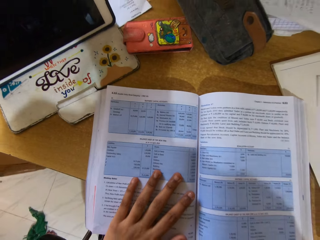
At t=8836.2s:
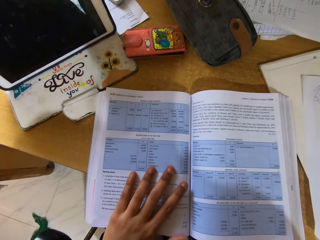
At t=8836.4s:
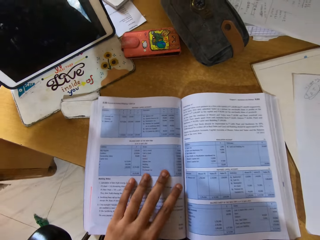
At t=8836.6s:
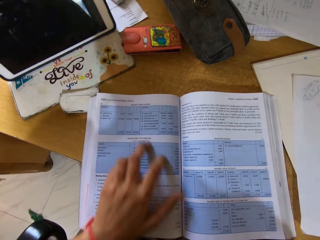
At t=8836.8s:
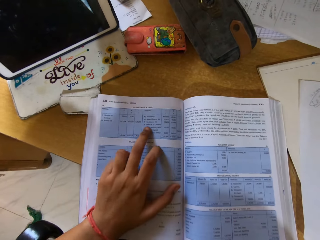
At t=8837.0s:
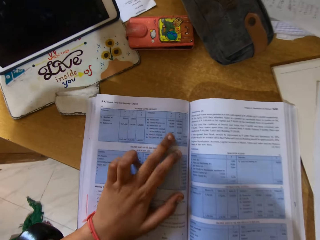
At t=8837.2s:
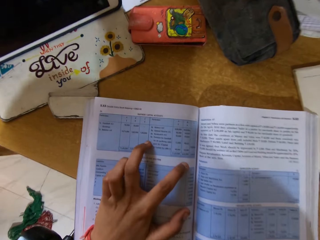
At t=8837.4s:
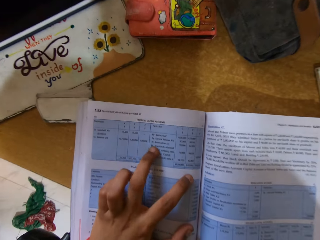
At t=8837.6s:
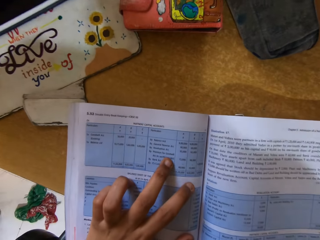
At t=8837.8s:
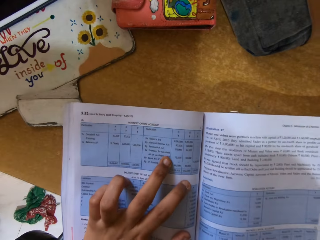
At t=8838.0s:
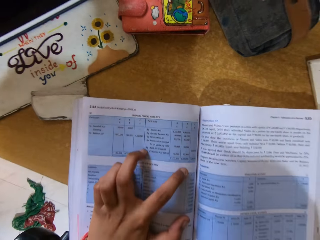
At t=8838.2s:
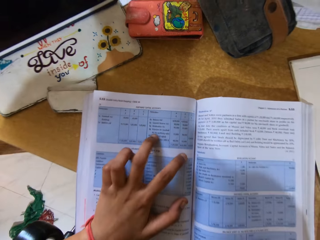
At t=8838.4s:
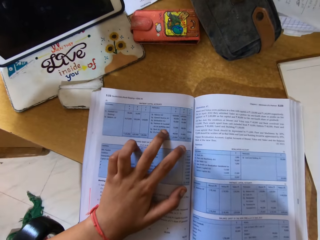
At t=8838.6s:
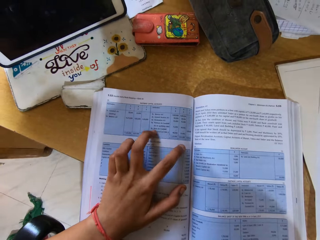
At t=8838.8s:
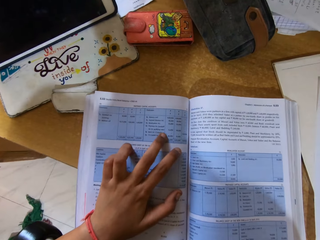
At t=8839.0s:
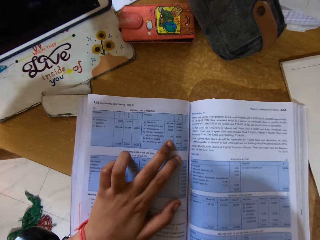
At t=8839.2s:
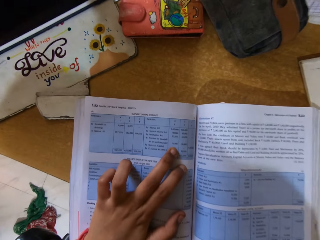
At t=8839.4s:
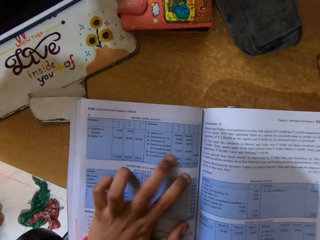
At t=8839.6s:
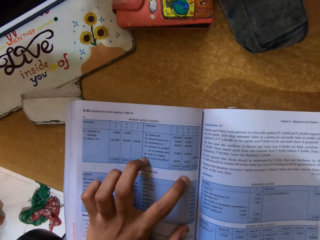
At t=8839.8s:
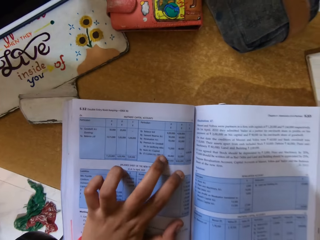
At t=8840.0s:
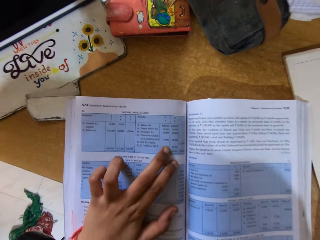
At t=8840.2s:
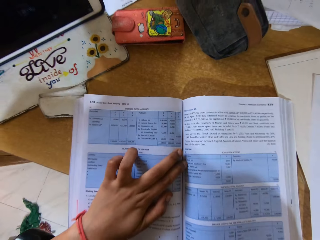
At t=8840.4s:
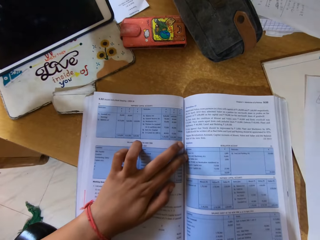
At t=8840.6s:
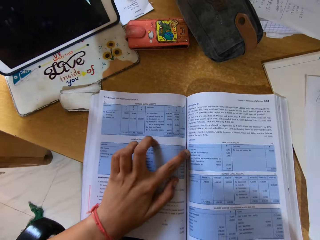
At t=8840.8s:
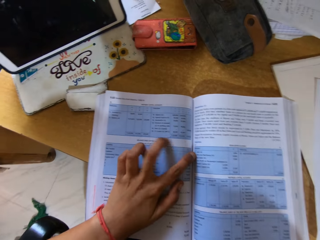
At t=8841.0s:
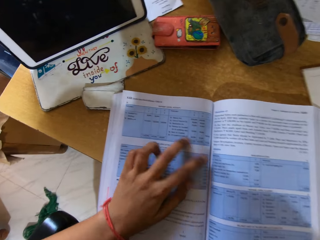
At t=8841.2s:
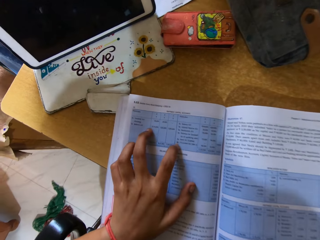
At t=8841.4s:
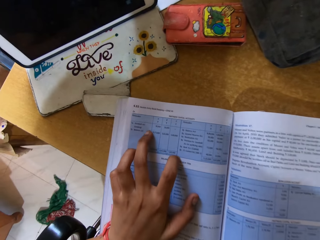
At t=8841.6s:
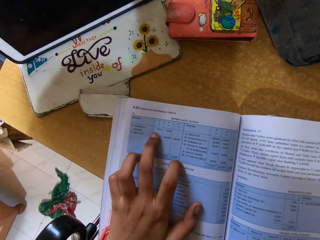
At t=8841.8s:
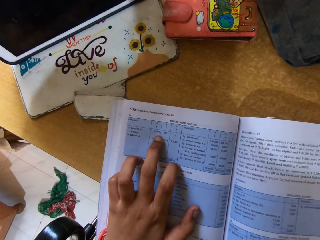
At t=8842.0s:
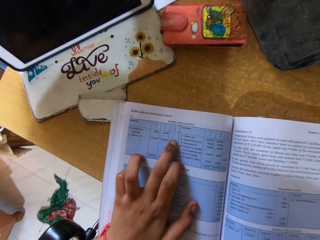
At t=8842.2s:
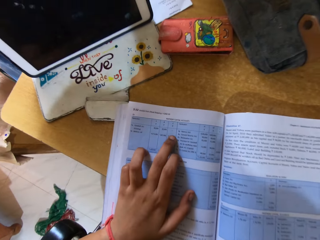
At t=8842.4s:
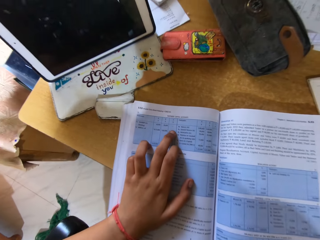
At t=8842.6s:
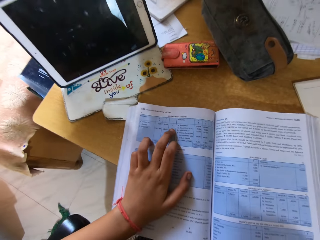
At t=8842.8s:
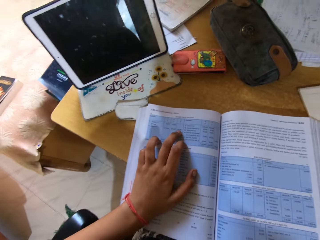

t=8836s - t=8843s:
The camera wearer reads the book. They move fingers in the book.

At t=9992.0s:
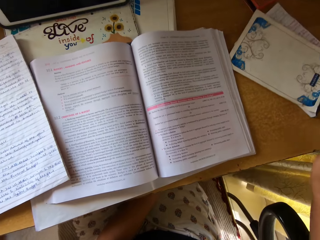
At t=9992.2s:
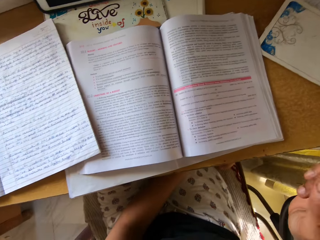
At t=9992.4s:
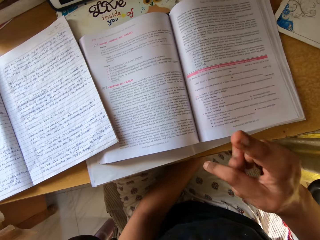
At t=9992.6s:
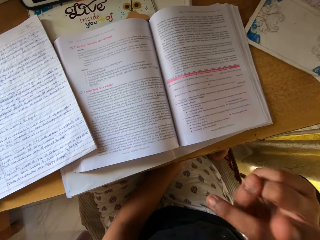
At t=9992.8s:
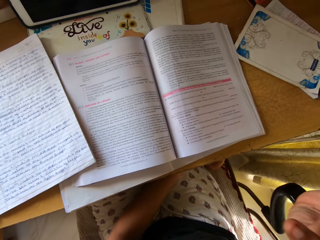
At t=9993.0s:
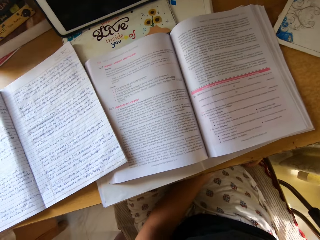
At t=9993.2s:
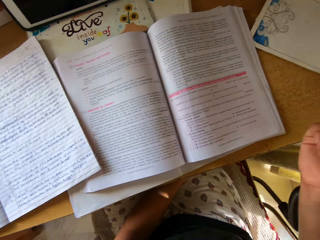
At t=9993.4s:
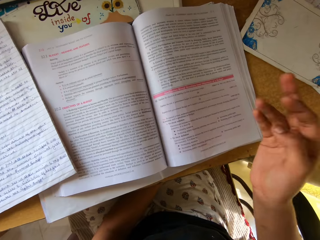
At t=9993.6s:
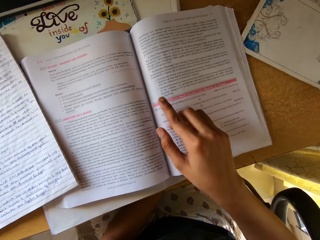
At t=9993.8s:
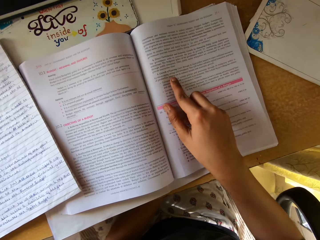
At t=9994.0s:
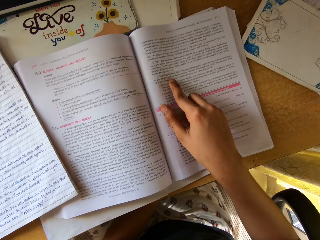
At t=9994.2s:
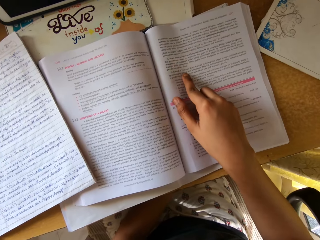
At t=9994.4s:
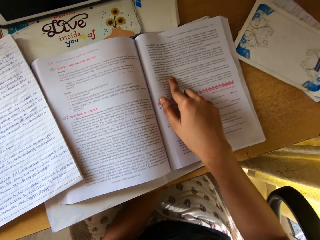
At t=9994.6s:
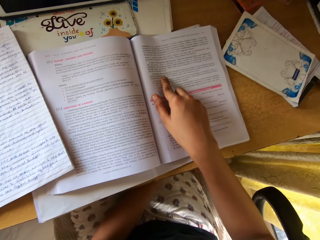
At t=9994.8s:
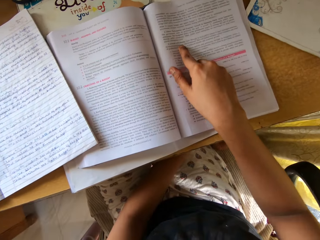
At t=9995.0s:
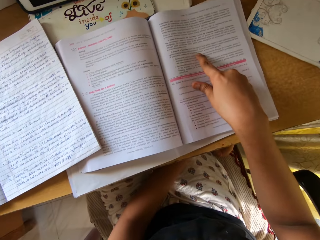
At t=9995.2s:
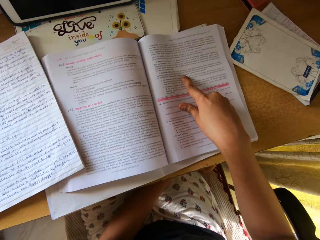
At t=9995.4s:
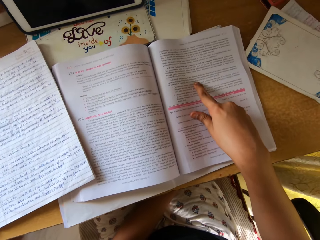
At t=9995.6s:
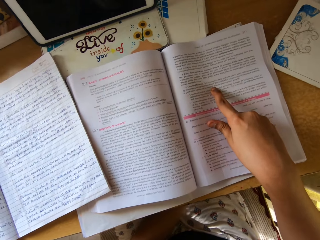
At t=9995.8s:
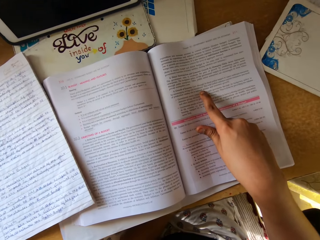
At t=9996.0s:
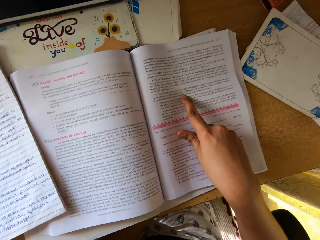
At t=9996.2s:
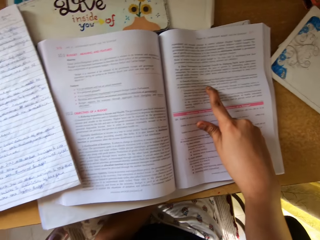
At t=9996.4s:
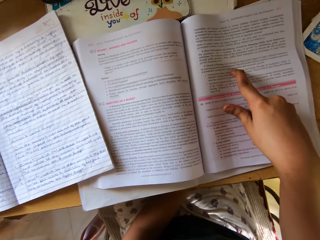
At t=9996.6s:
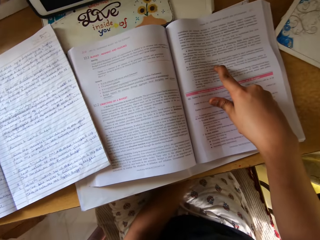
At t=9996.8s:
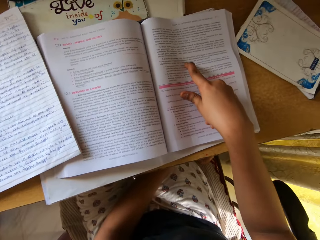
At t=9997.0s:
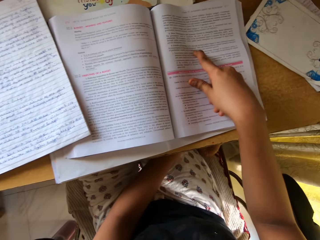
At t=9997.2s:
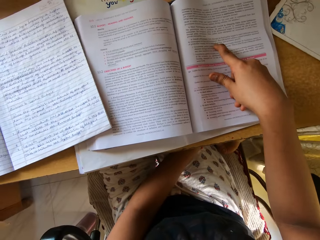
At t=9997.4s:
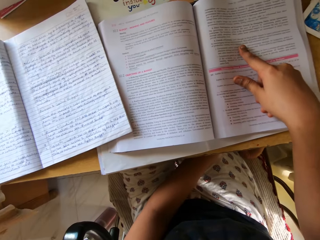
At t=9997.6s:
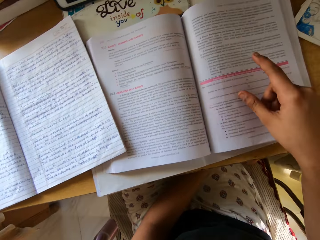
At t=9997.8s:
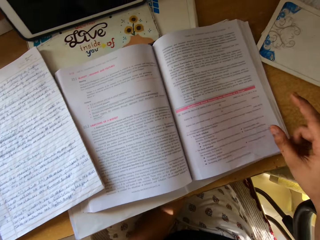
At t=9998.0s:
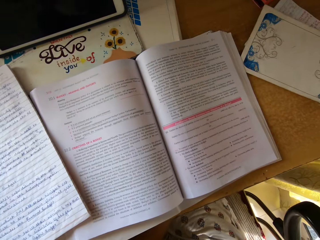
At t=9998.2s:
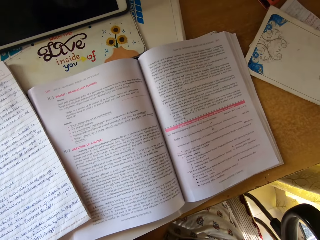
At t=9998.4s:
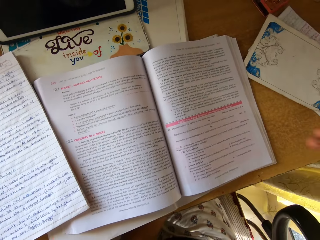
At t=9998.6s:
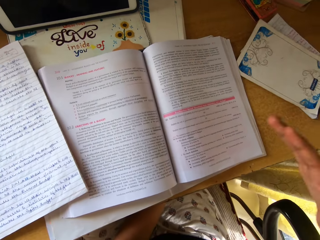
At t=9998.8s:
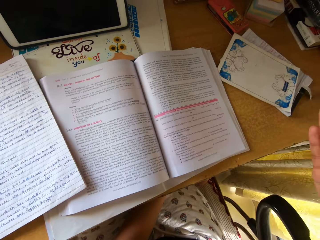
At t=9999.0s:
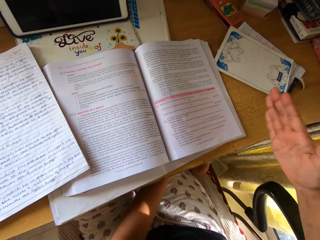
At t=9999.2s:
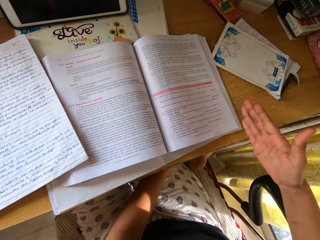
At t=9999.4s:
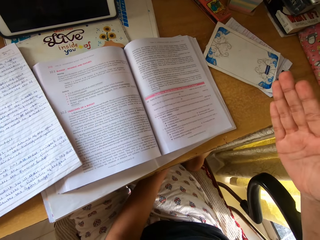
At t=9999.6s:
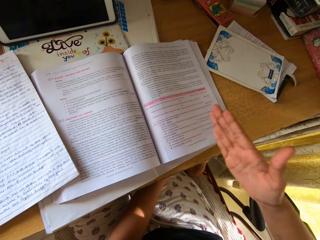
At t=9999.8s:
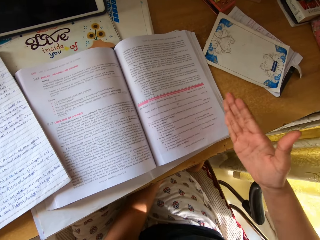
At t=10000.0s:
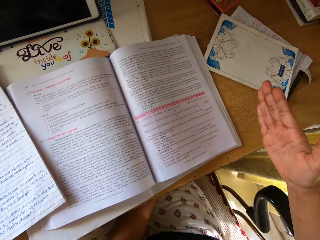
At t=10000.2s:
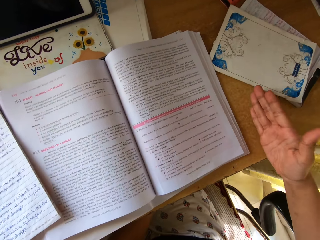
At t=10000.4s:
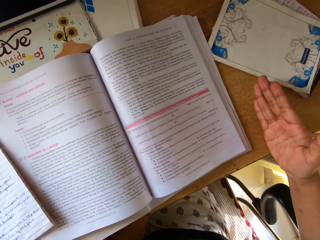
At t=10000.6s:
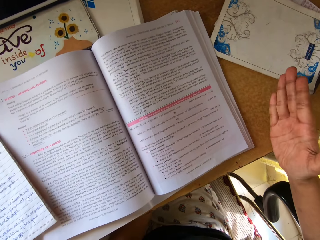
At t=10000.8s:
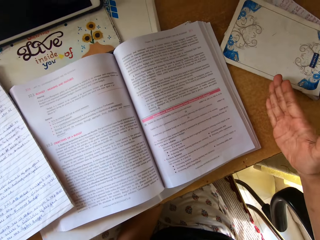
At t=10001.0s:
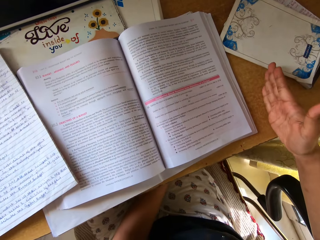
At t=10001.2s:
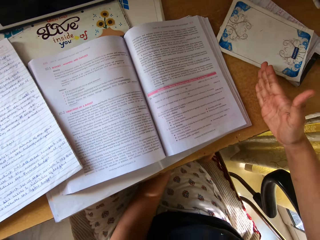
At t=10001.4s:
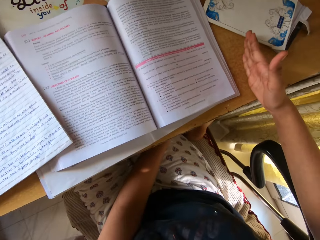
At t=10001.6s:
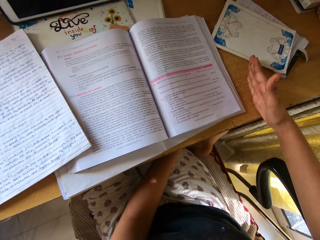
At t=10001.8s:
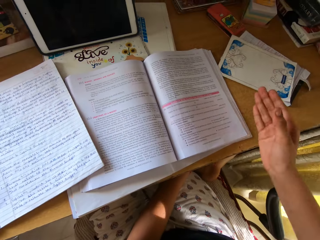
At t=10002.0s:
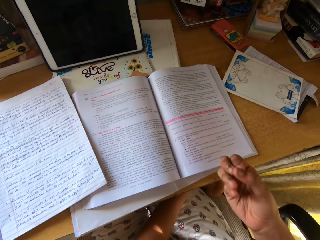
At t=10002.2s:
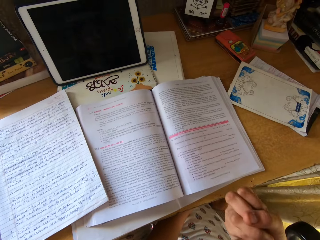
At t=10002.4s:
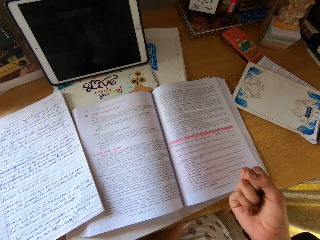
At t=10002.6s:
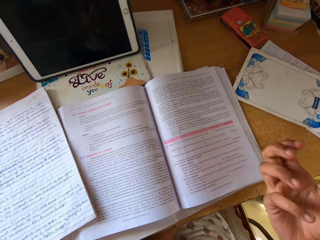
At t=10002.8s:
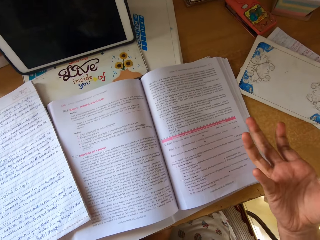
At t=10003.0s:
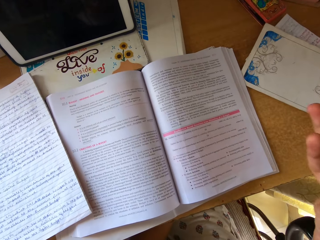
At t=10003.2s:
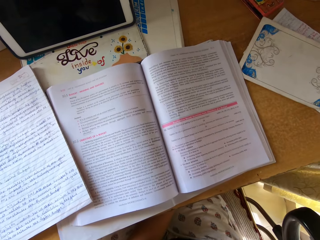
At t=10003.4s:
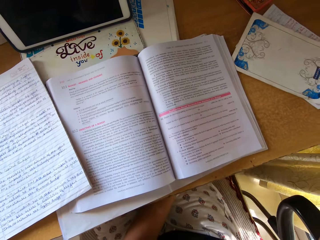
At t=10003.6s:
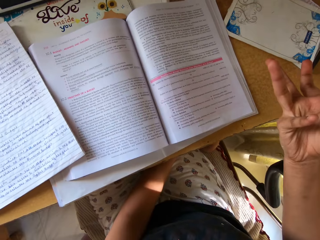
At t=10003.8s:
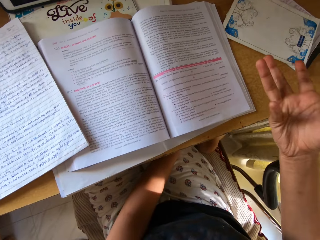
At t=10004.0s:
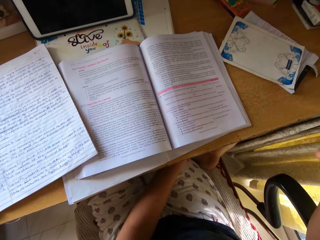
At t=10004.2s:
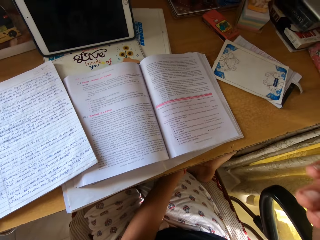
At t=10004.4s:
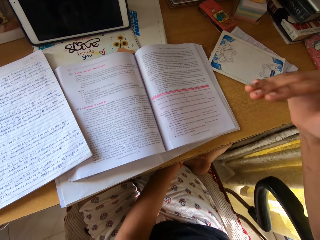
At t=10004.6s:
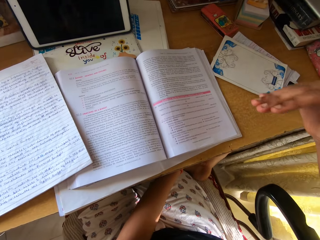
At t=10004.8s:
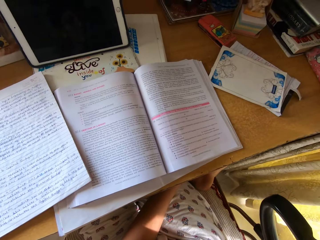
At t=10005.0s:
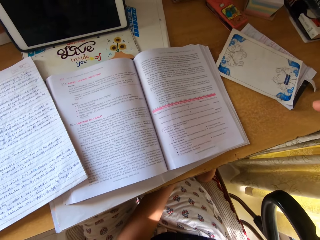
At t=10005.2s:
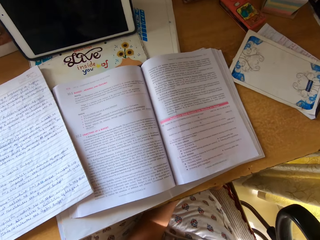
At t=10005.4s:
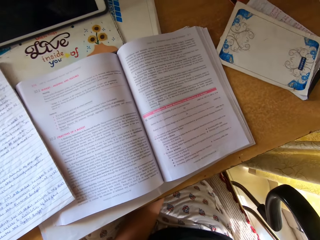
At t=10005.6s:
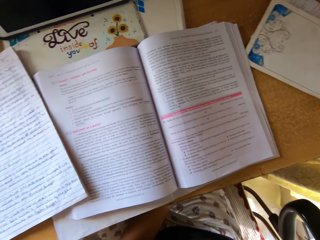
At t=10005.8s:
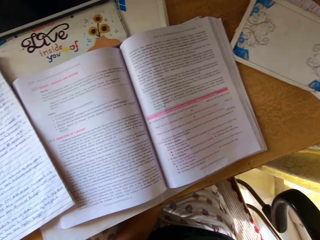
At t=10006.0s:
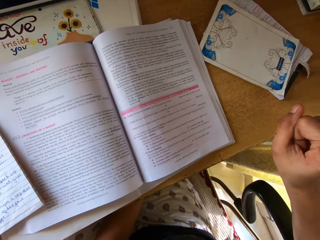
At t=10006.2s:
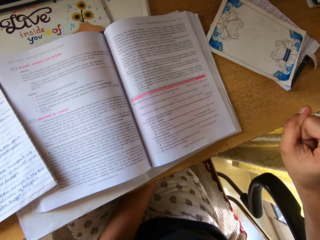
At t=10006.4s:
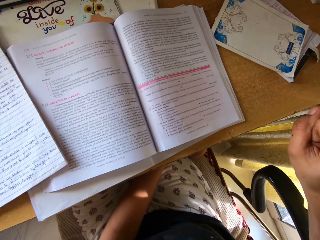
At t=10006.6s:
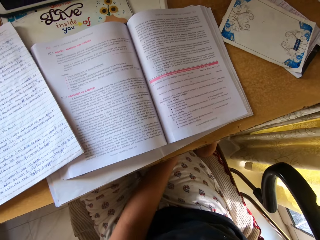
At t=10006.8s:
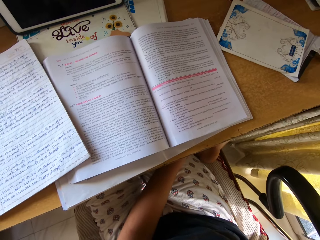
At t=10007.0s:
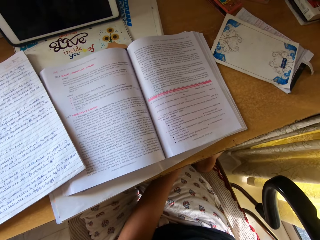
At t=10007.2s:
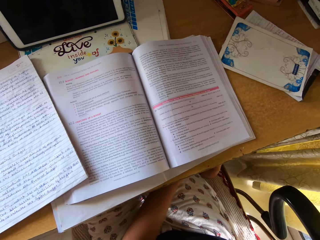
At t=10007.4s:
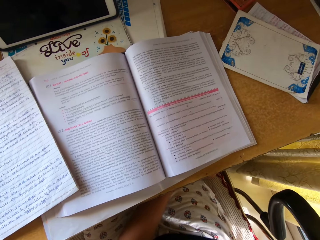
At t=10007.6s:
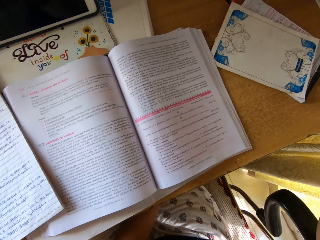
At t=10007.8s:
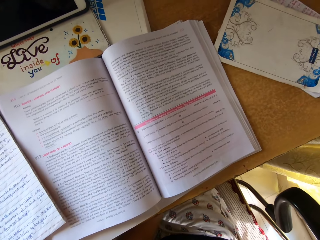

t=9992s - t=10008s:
The camera wearer points at the writings on the book. They move the right hand.
